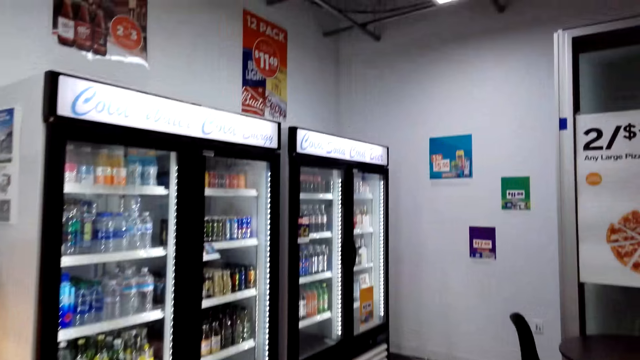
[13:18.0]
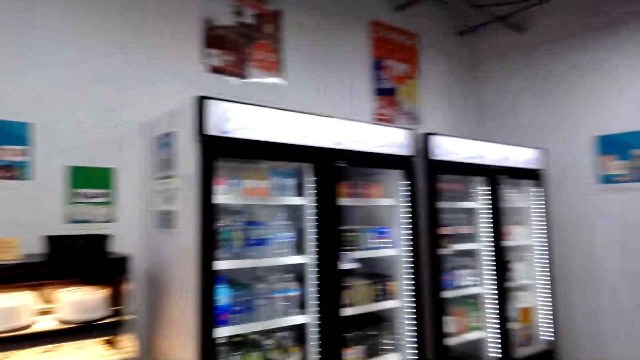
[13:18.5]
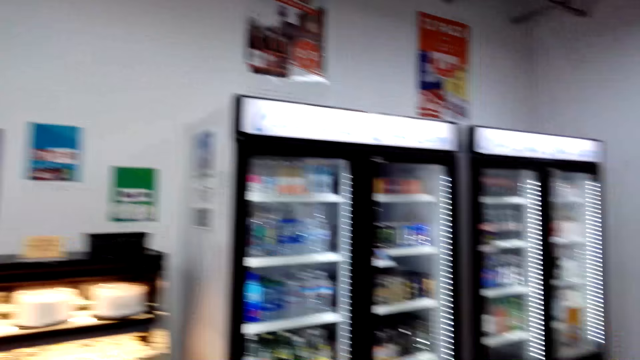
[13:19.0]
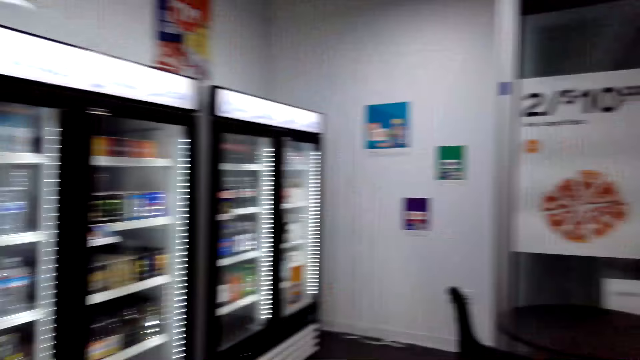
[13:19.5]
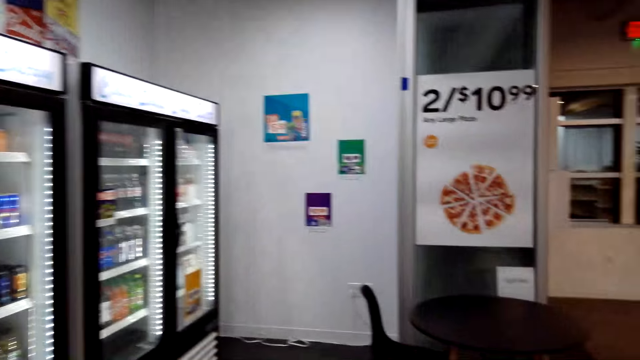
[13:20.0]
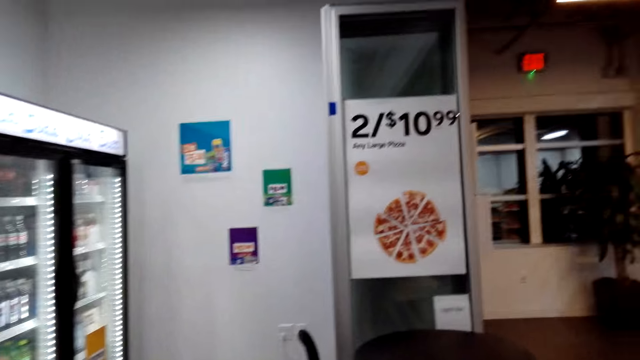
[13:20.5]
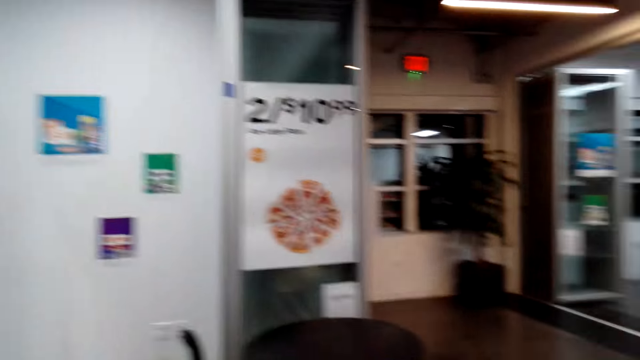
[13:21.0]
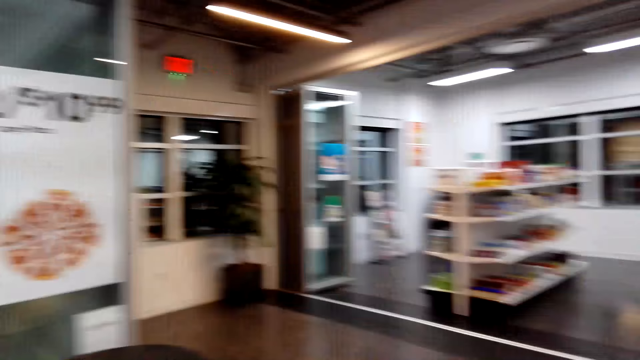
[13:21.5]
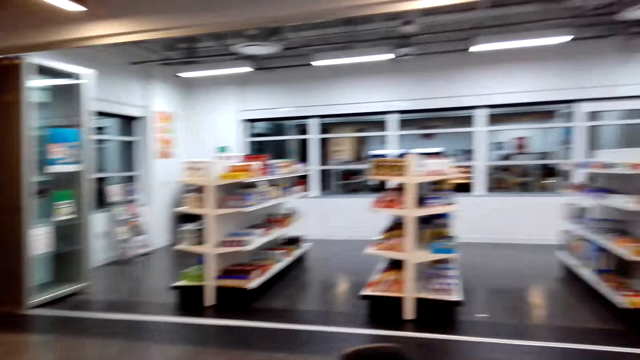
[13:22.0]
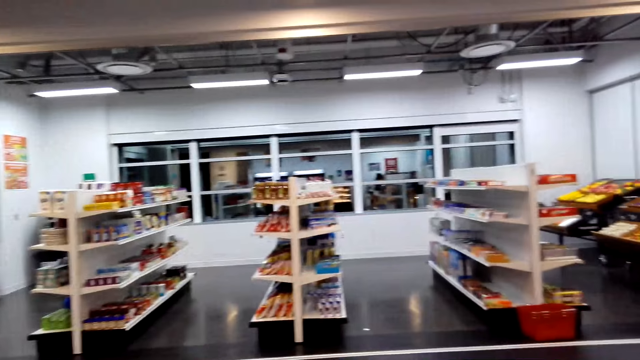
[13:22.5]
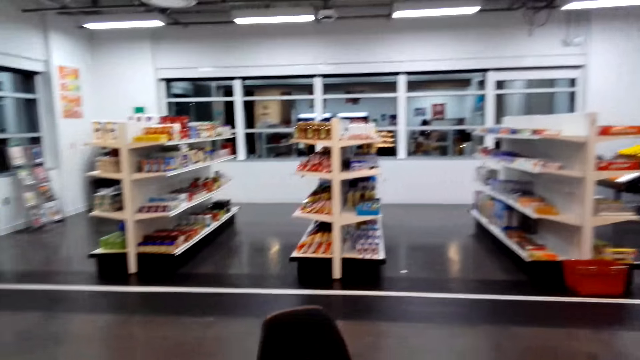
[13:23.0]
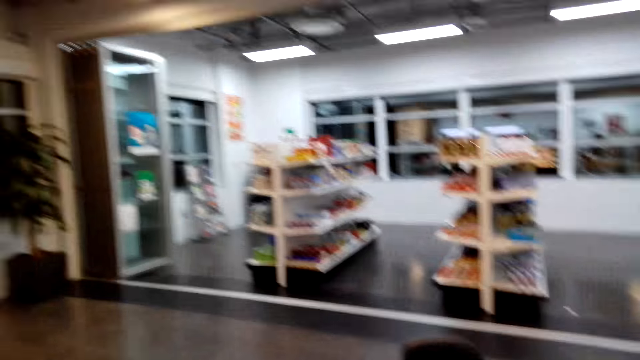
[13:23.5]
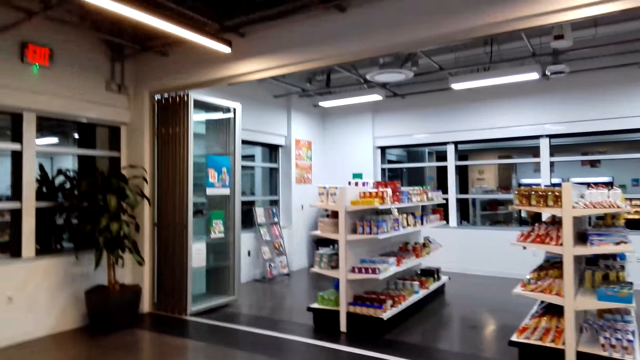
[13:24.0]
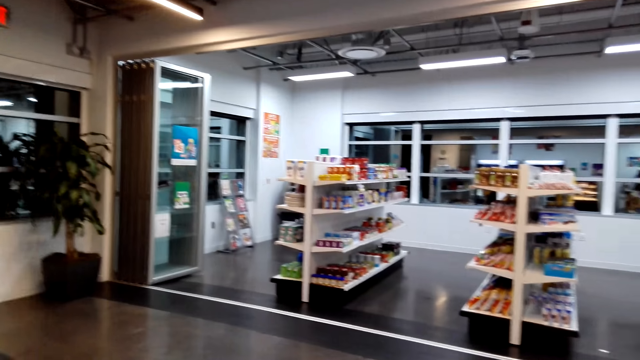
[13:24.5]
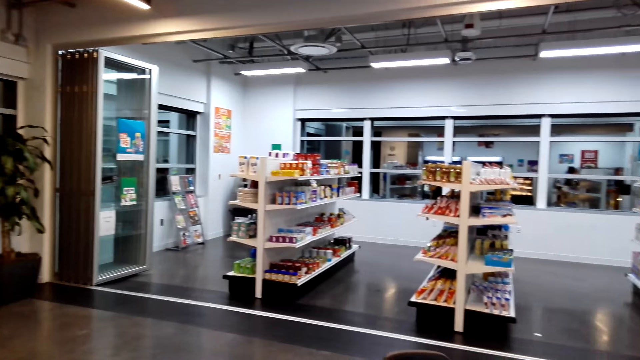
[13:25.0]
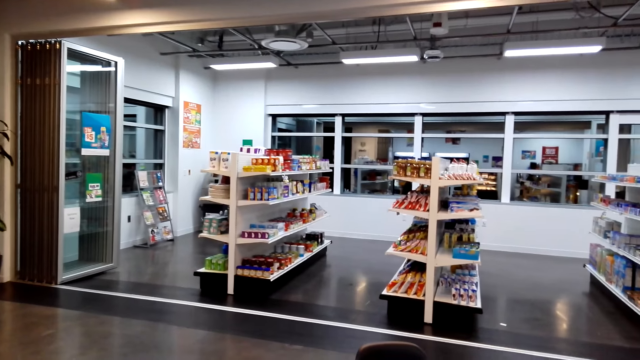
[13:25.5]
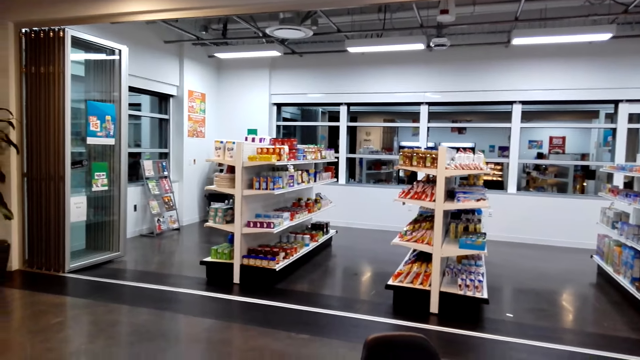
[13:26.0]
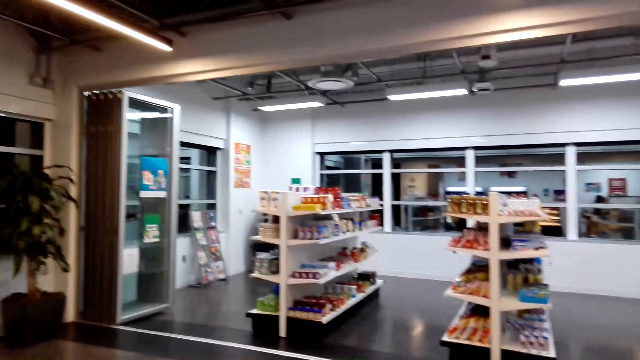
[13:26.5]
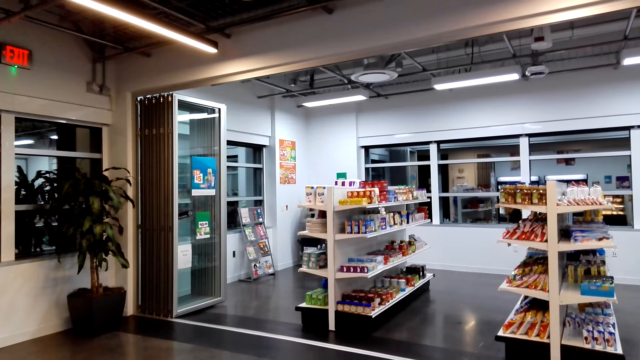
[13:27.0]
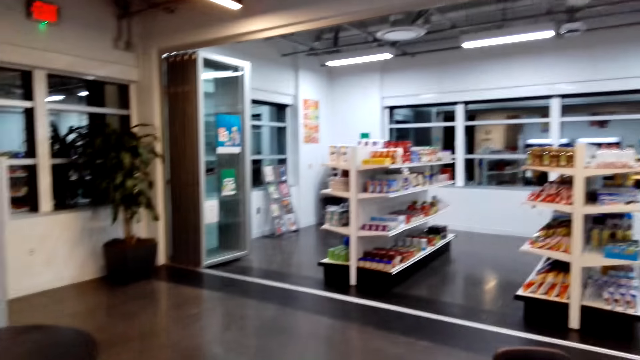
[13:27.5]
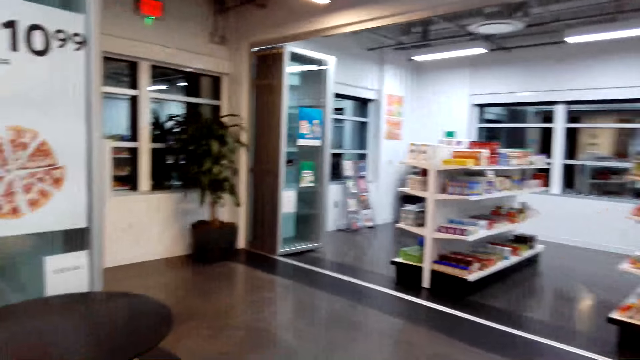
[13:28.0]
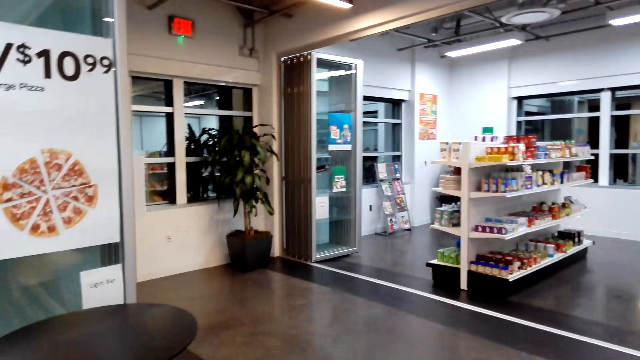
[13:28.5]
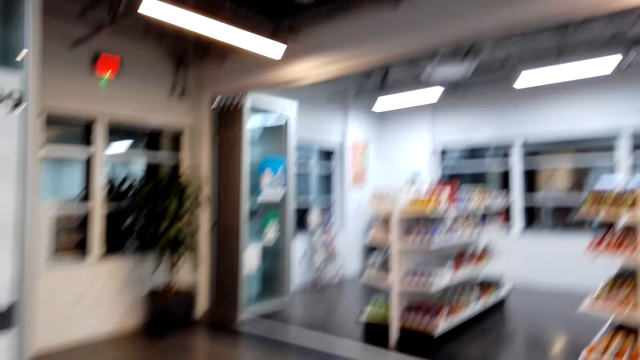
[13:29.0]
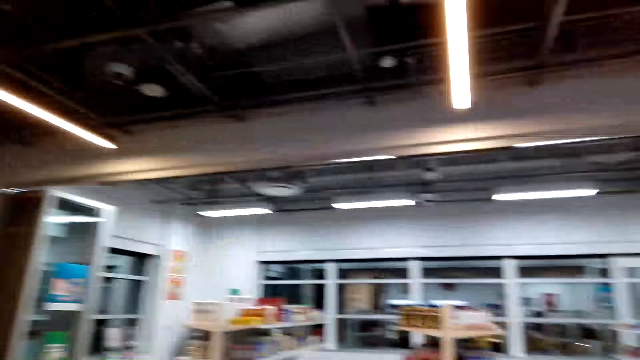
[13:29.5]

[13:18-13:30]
The camera wearer walks. They look around.

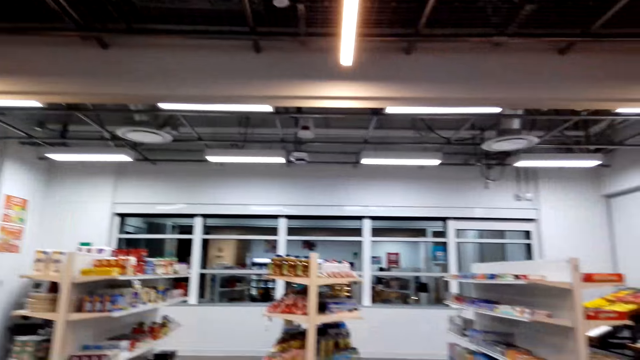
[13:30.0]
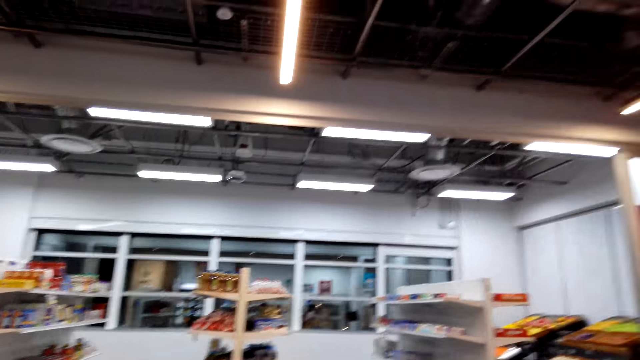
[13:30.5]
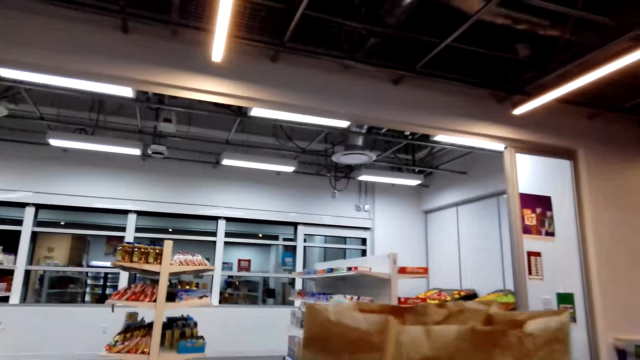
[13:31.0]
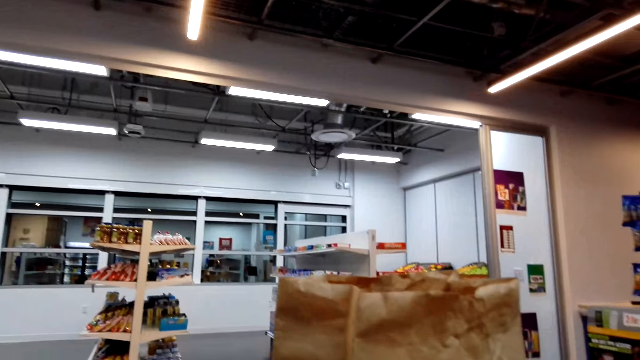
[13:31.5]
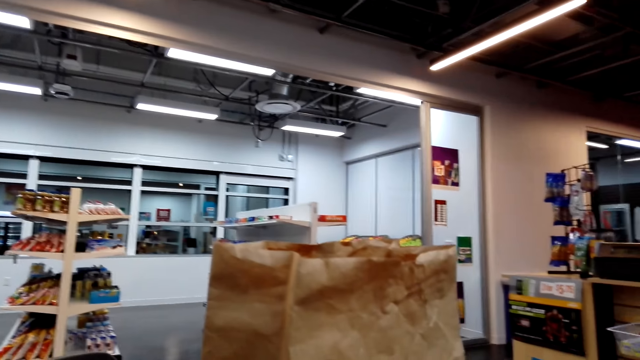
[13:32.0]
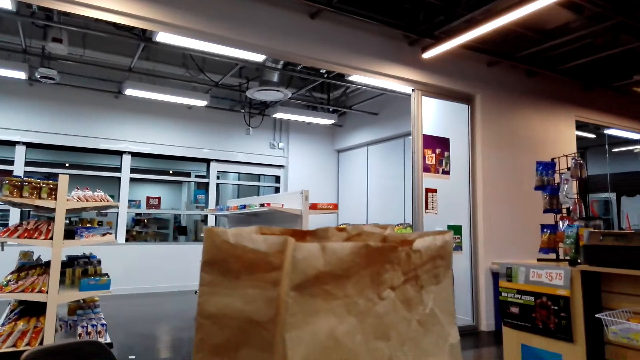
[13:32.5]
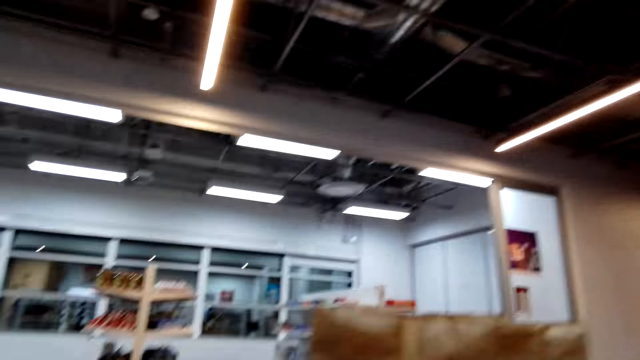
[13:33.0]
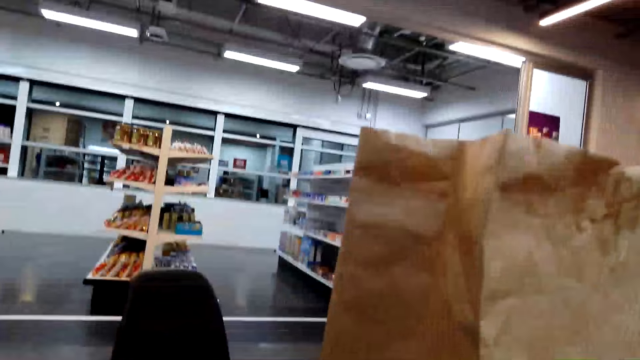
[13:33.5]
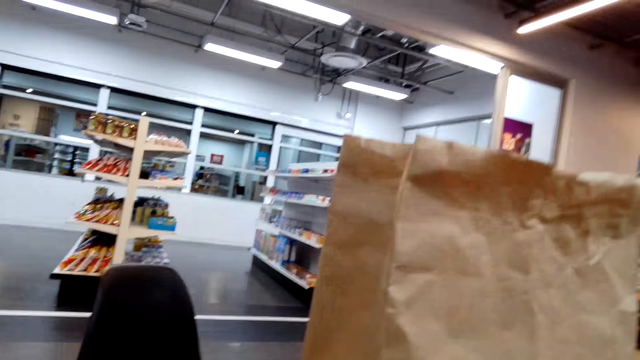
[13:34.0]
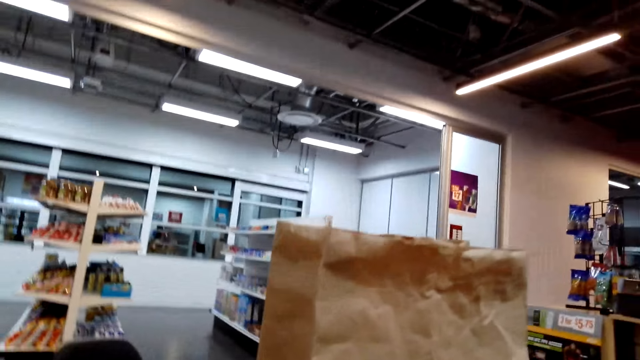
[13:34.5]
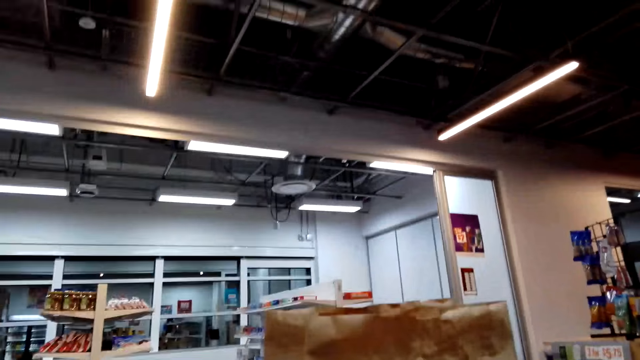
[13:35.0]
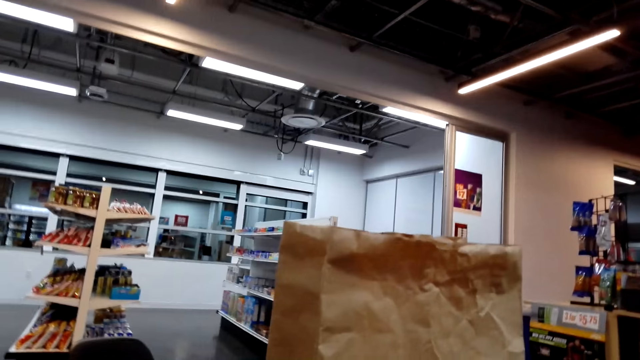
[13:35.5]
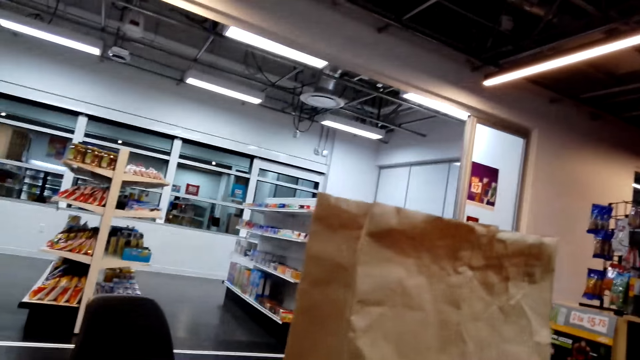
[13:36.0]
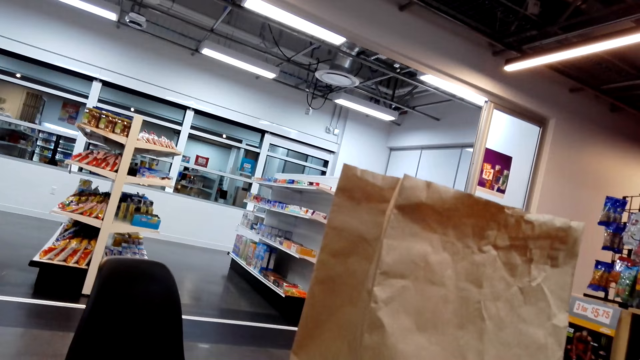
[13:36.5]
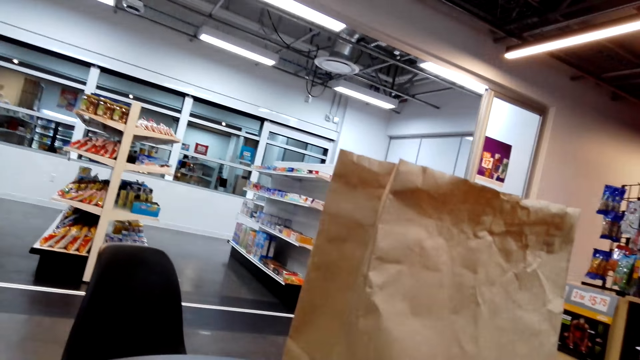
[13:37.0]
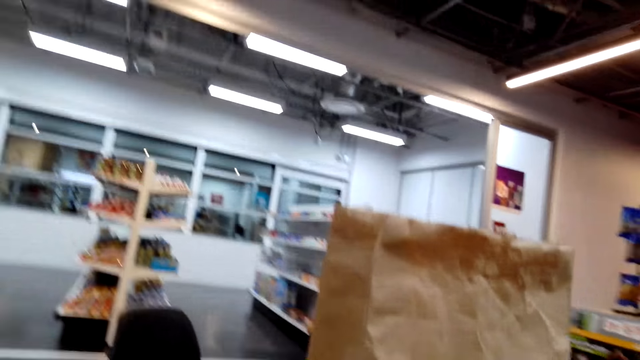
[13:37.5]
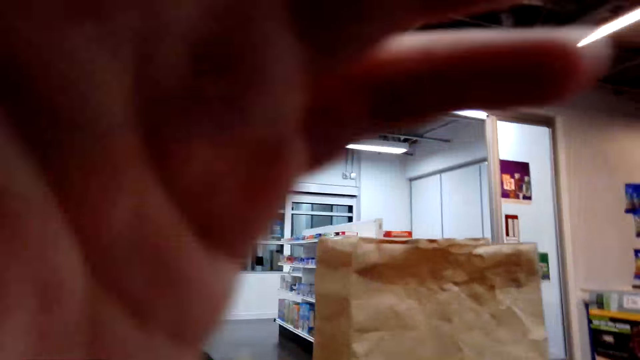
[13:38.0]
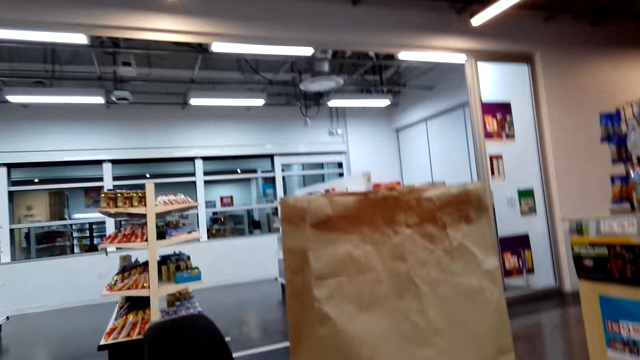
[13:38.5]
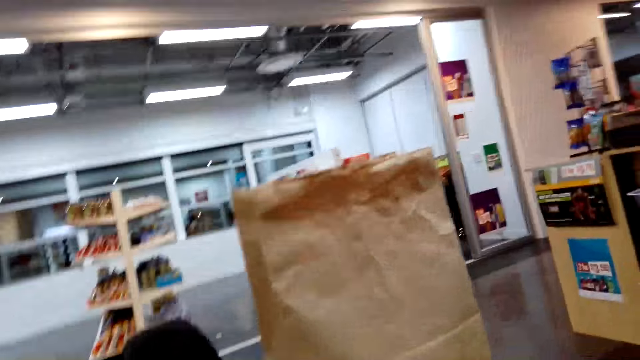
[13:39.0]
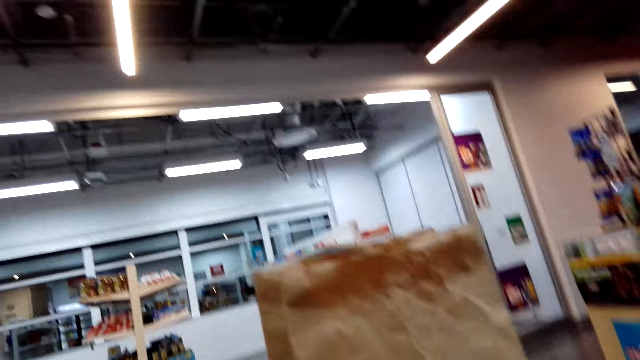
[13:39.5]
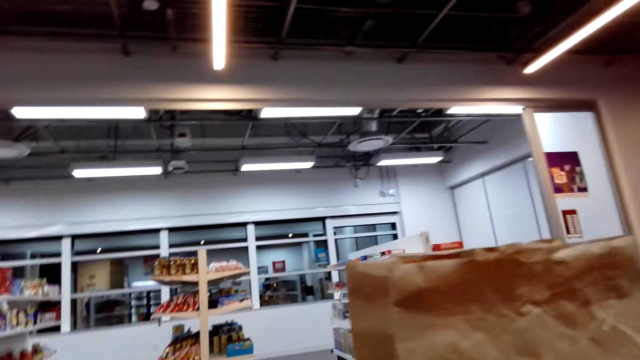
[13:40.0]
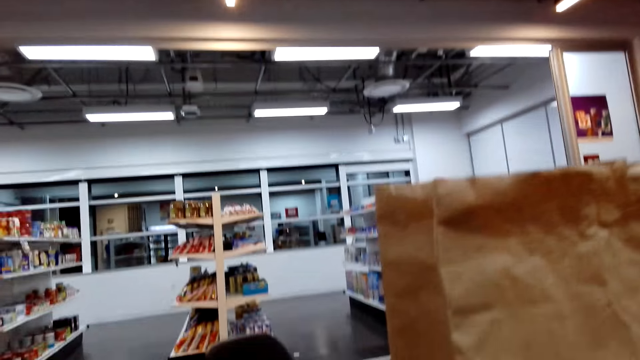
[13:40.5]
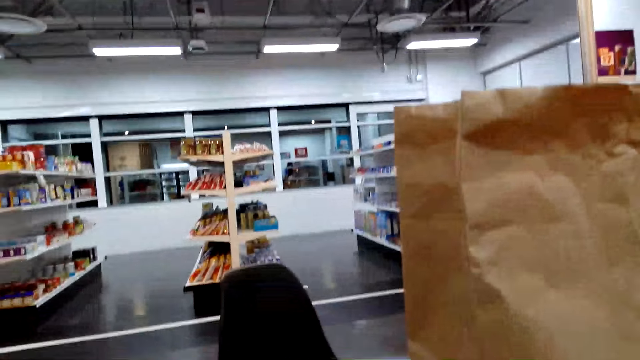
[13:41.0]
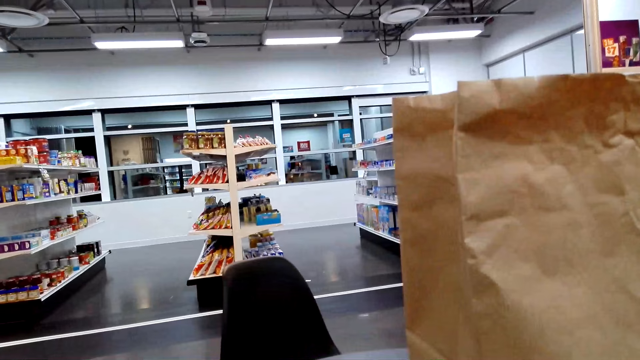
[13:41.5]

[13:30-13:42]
The camera wearer pushes the paper bag. They lift up the hand. They move the left hand. They walk around the supermarket.
